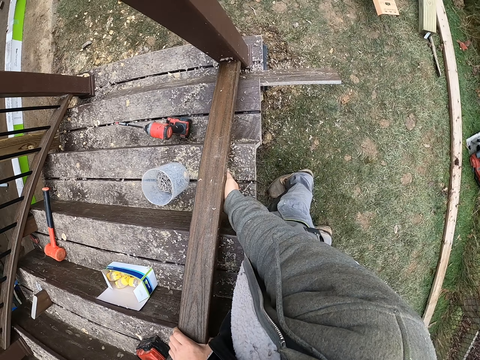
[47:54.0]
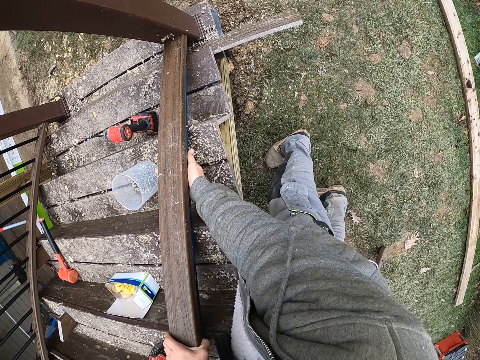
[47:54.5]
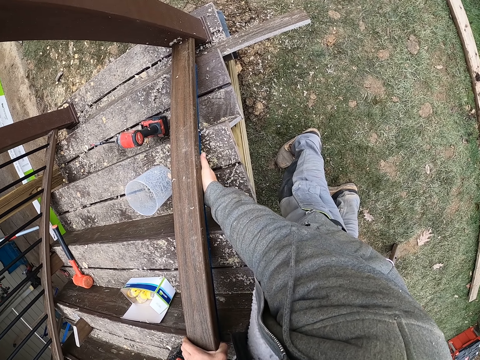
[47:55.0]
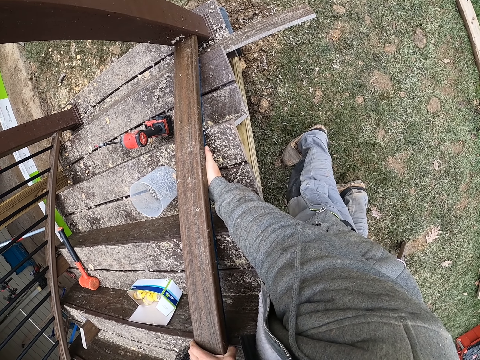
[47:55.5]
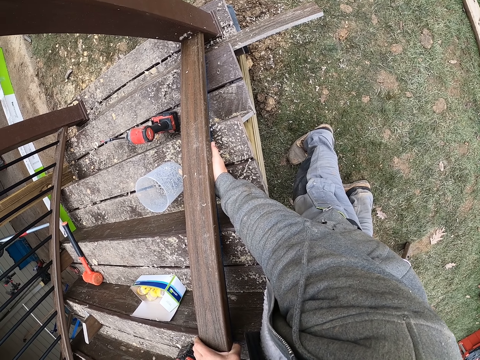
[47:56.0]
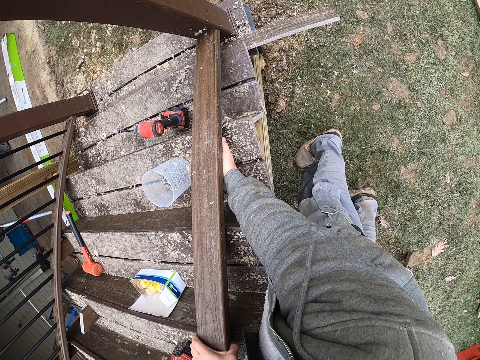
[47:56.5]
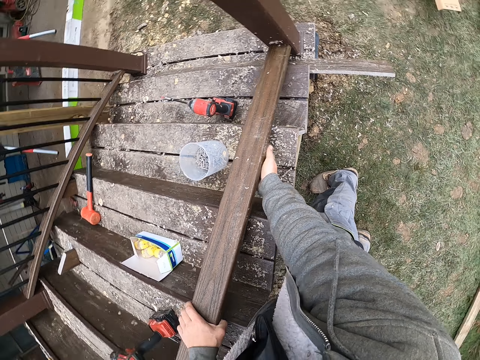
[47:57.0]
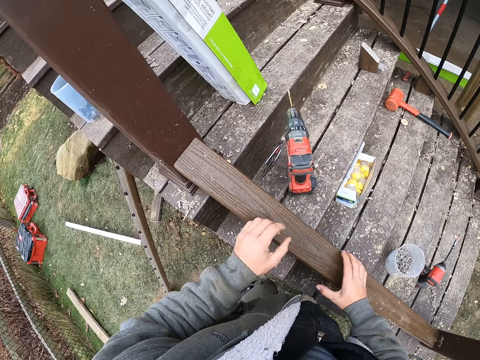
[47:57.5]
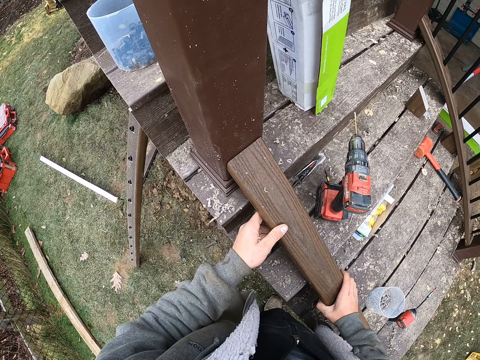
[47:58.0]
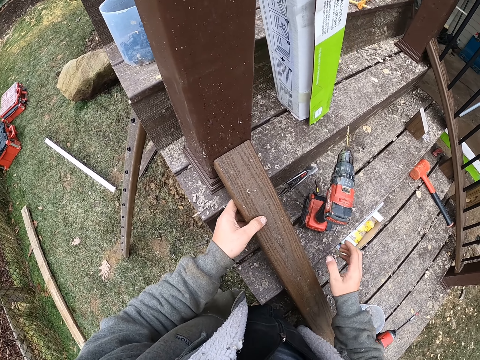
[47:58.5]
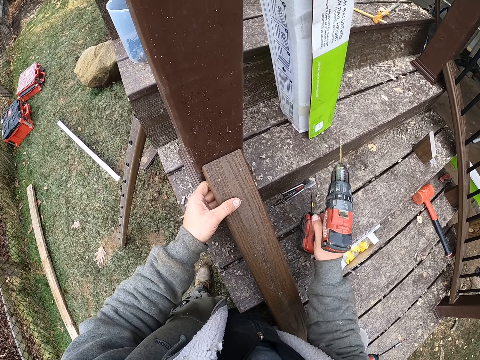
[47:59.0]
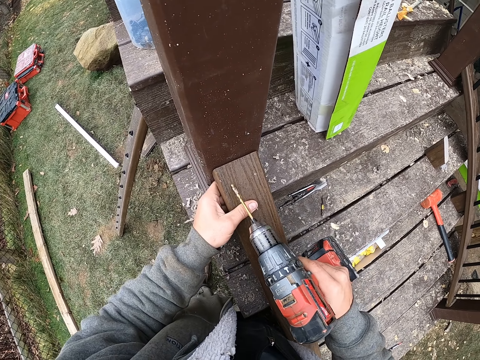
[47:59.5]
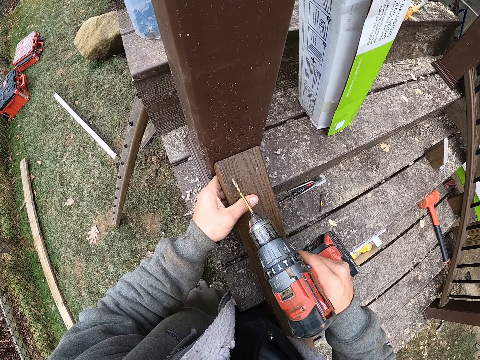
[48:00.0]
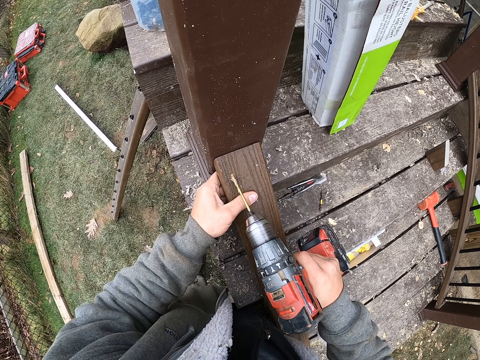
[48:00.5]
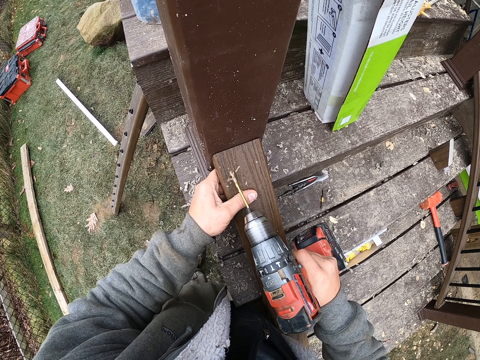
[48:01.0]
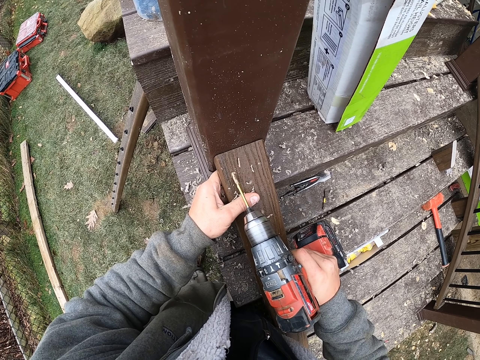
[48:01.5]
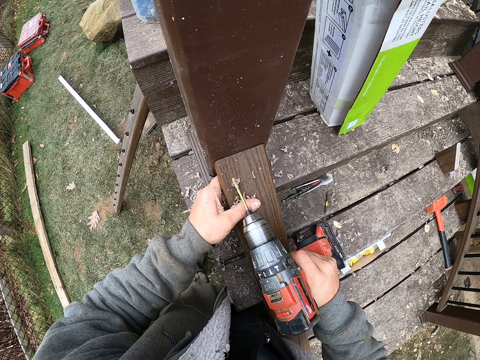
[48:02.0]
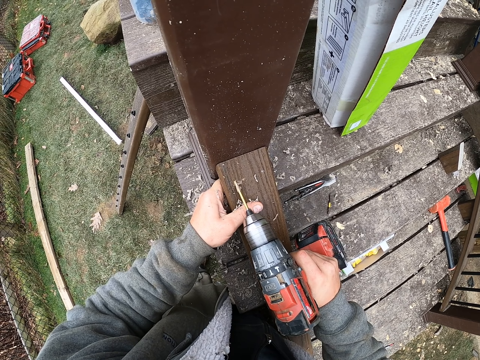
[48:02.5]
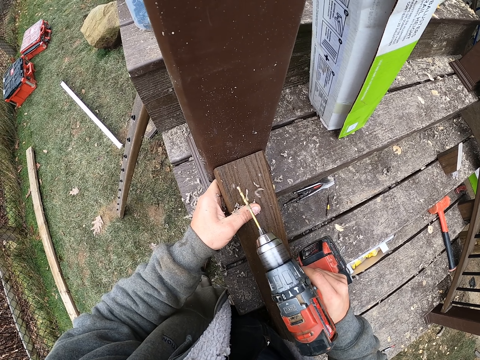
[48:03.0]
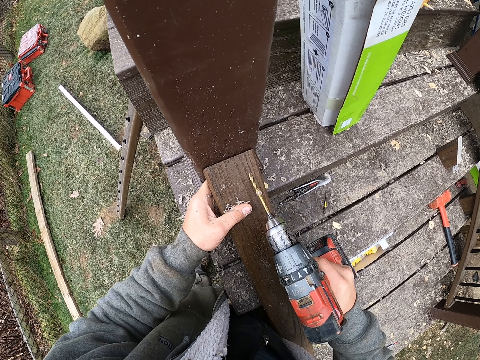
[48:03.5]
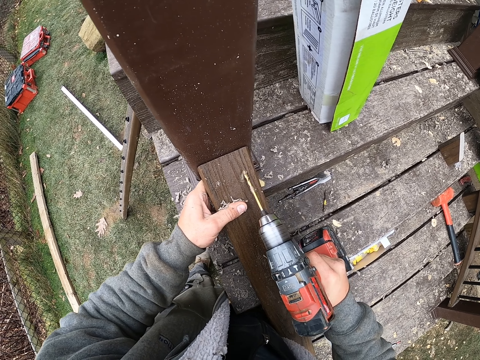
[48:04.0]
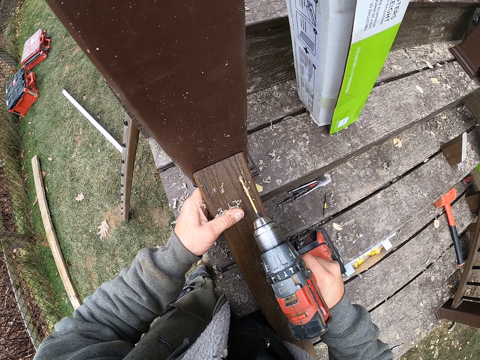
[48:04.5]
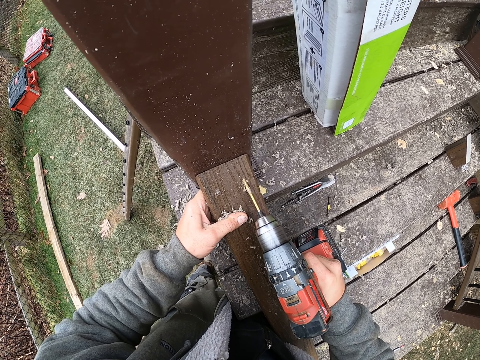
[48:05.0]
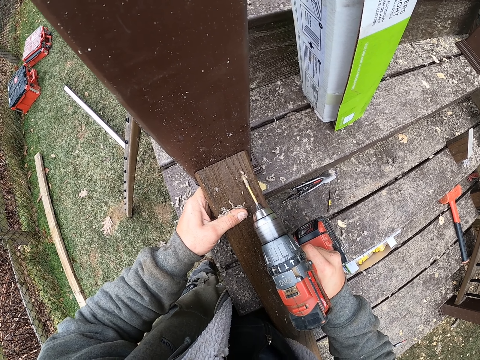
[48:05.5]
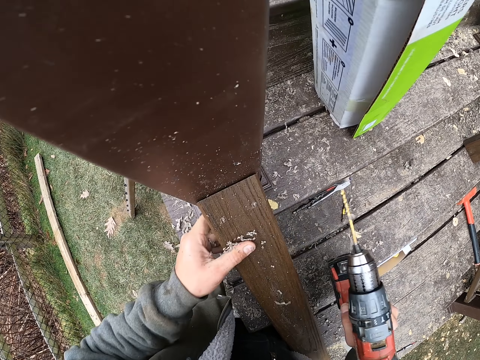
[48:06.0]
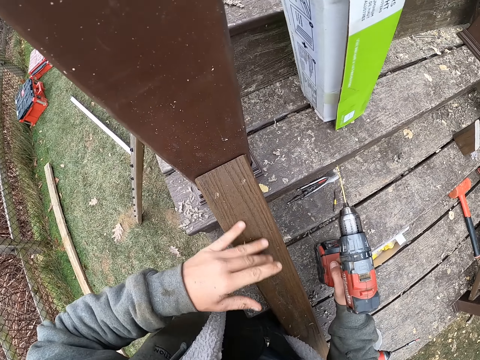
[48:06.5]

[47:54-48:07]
The camera wearer pushes down the level. They touch the drill. They take the drill from the stairs. They drill the nail on the wood. They drill the nail on the wood again.

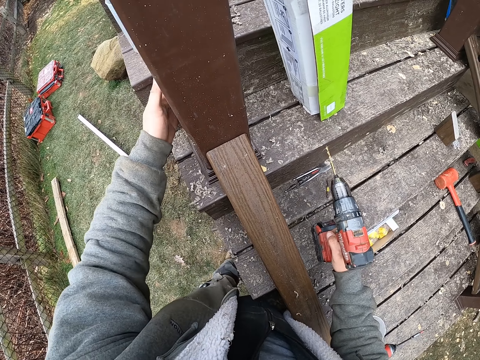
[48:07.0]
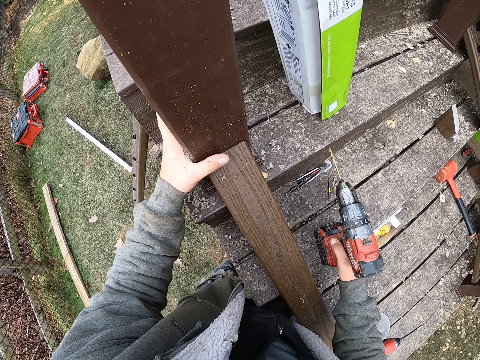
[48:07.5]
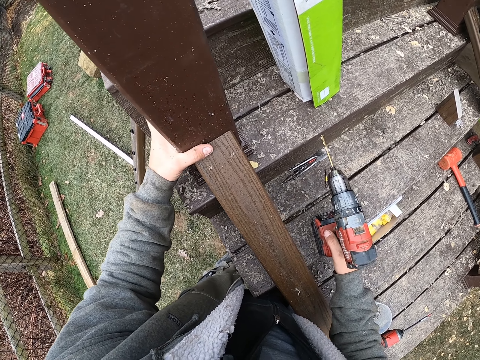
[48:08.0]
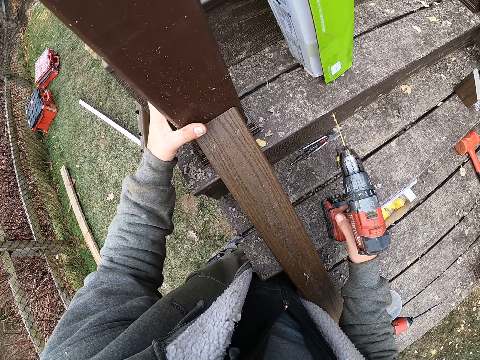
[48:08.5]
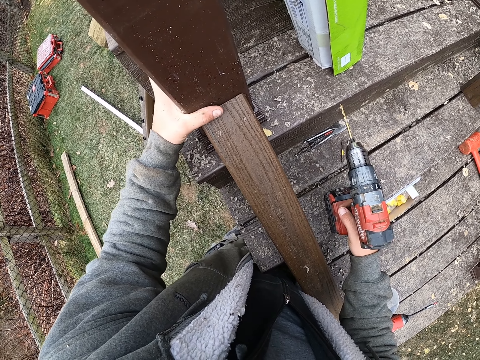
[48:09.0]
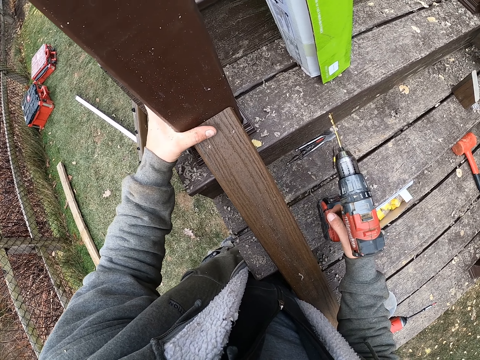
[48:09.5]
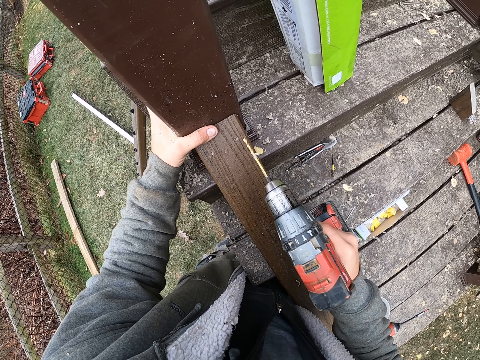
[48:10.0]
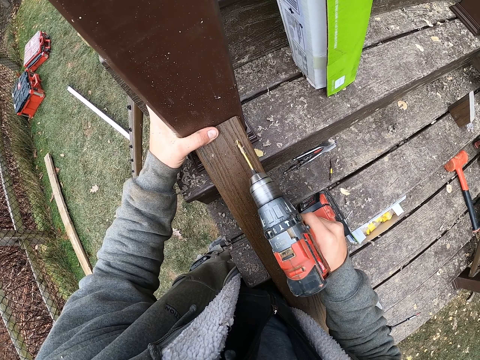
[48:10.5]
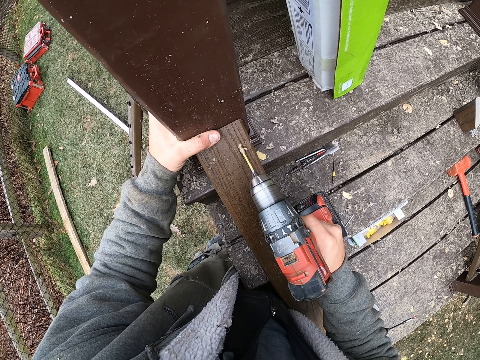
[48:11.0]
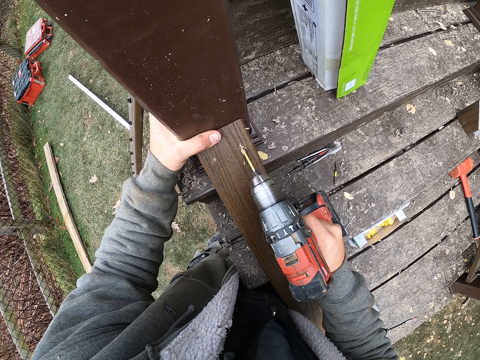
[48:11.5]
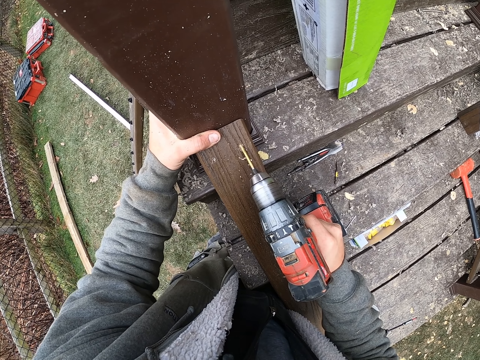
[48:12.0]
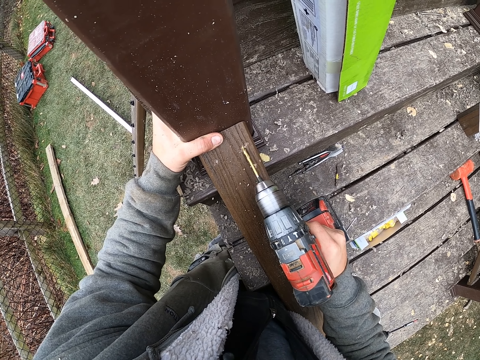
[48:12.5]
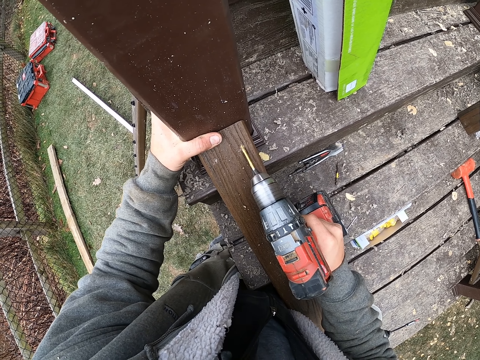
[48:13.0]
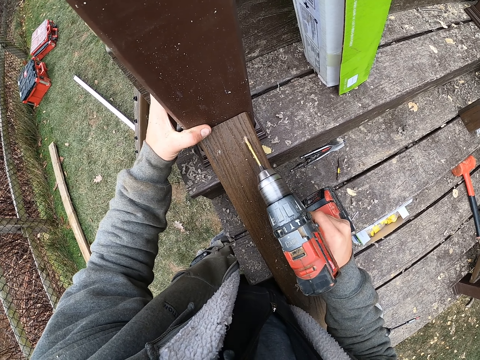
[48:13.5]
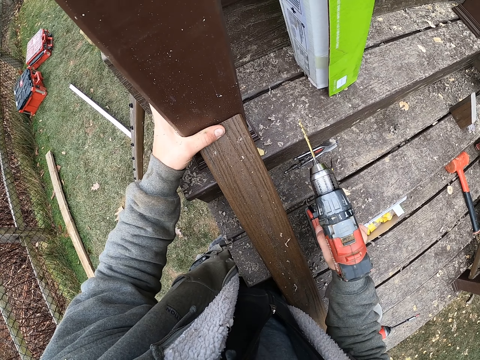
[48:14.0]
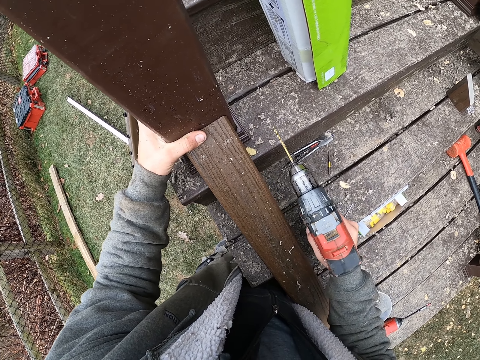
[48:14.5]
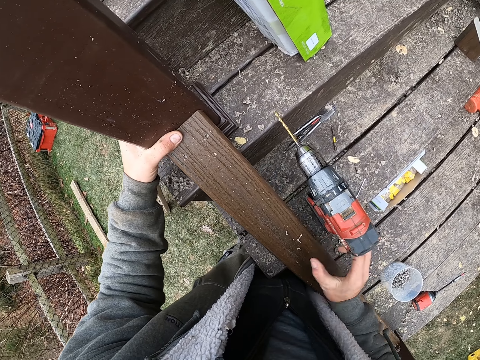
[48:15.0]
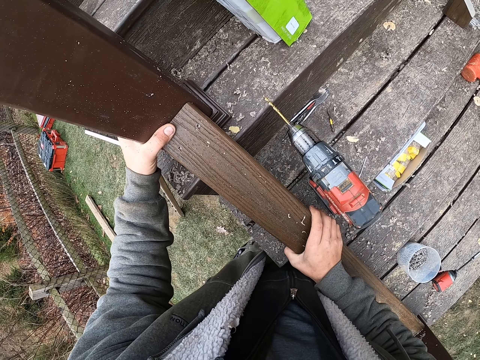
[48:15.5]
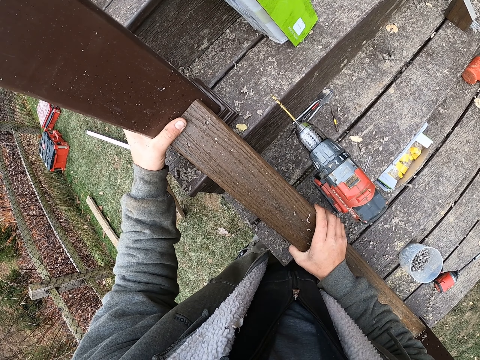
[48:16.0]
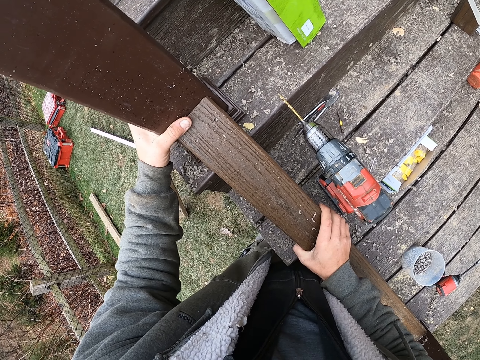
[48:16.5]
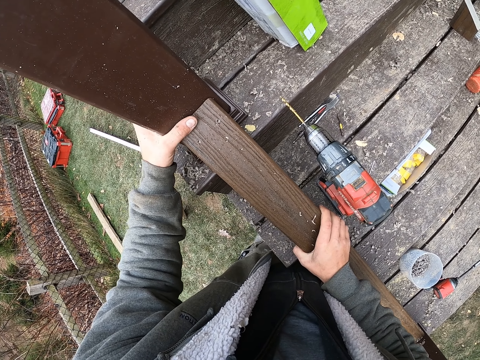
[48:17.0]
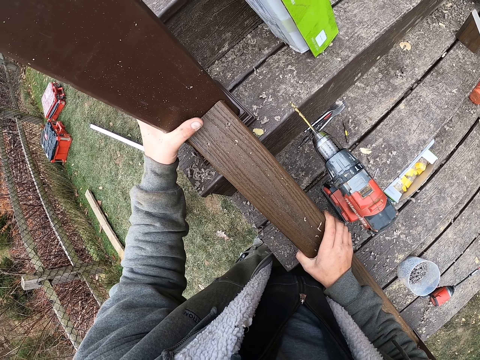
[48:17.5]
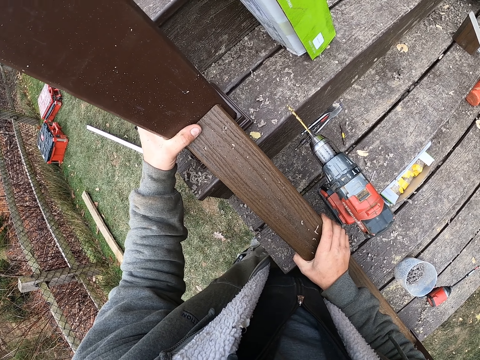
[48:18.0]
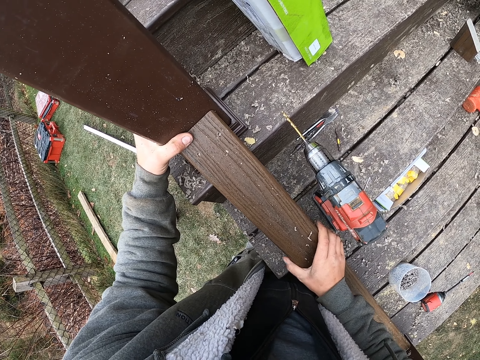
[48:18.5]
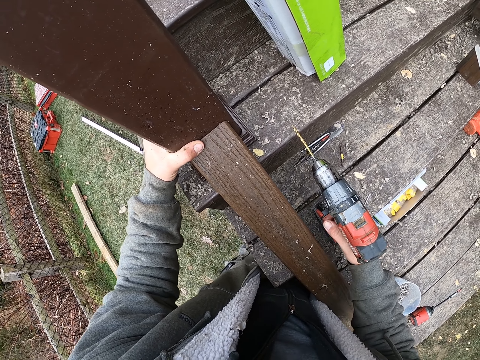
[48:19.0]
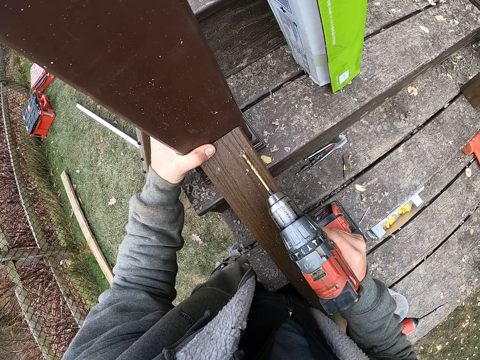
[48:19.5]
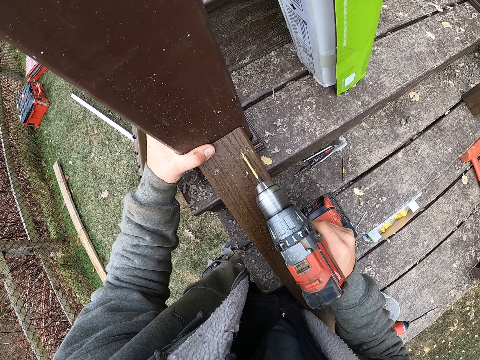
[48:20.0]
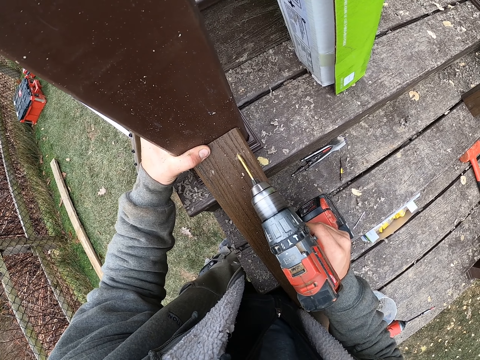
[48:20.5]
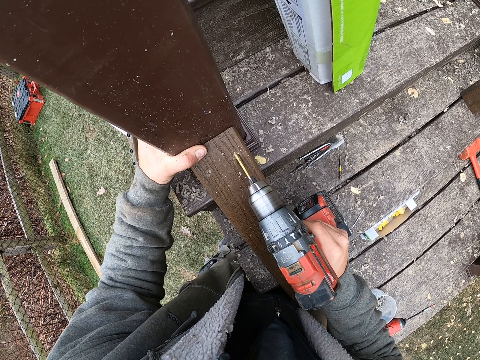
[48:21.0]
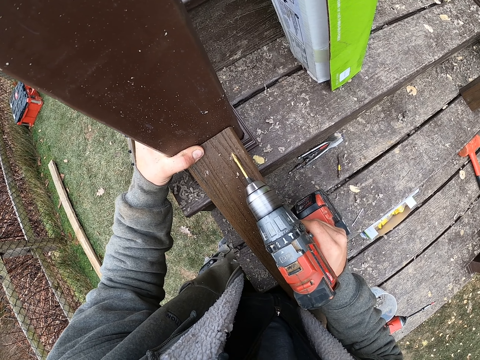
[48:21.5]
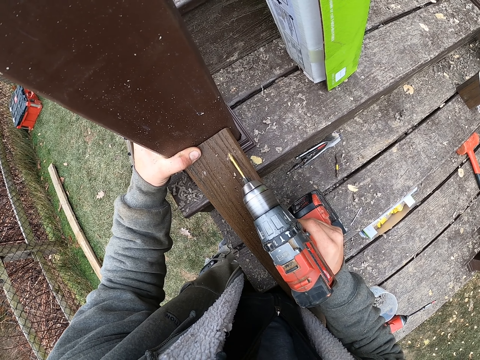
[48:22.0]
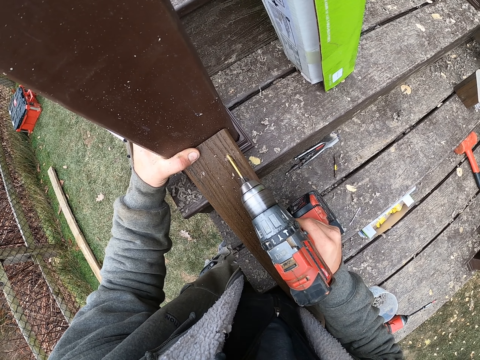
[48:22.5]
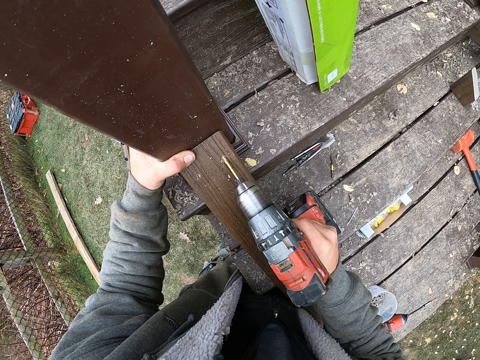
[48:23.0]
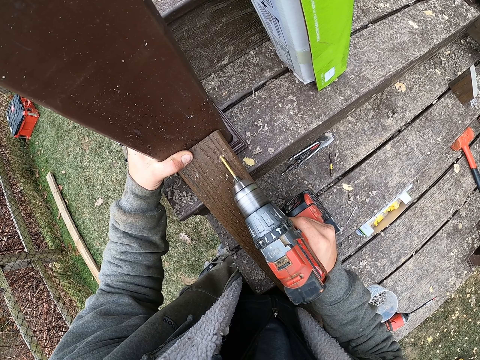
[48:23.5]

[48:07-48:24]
The camera wearer lifts up the drill. They drill the wood. They put the drill on the stairs. They adjust the wood. They touch the drill. They take the drill from the stairs. They drill the nail on the wood.
